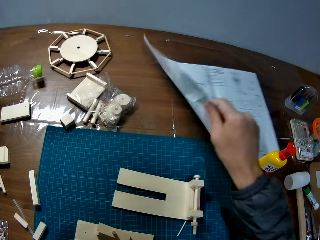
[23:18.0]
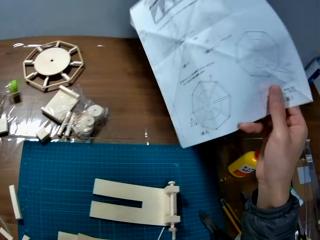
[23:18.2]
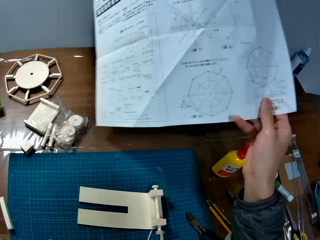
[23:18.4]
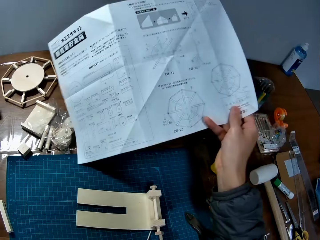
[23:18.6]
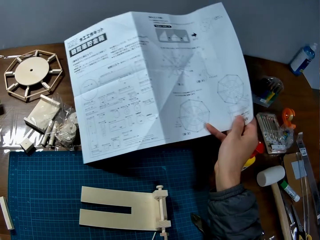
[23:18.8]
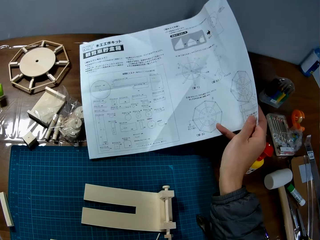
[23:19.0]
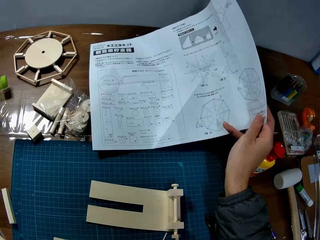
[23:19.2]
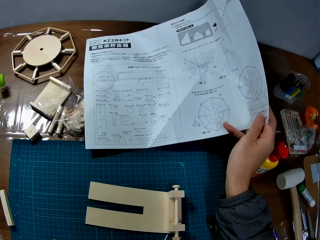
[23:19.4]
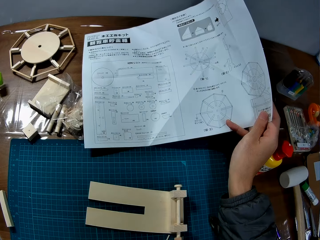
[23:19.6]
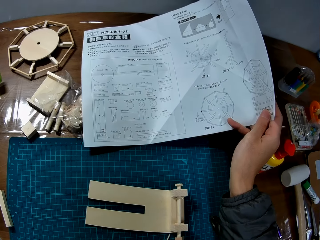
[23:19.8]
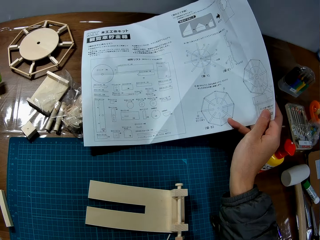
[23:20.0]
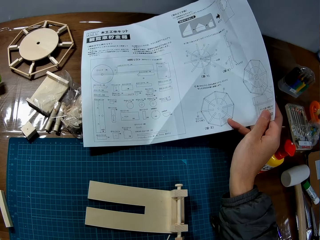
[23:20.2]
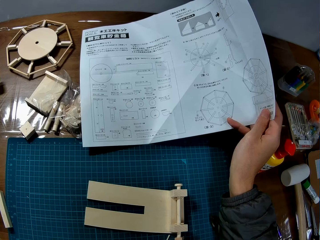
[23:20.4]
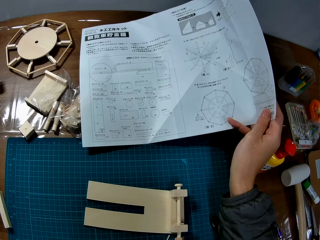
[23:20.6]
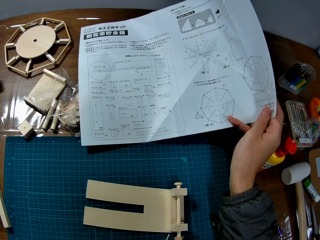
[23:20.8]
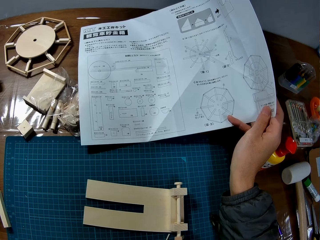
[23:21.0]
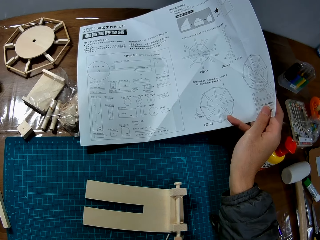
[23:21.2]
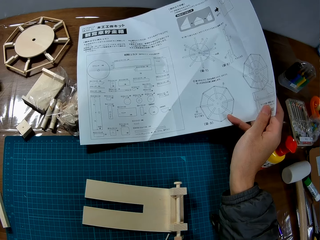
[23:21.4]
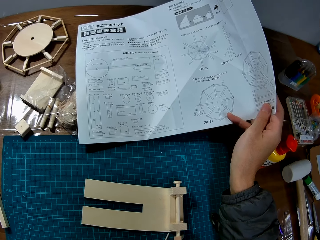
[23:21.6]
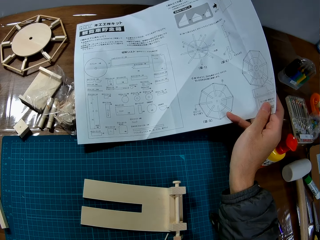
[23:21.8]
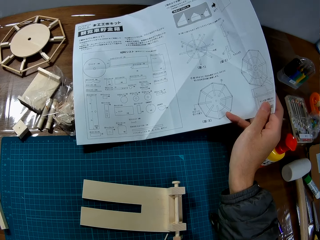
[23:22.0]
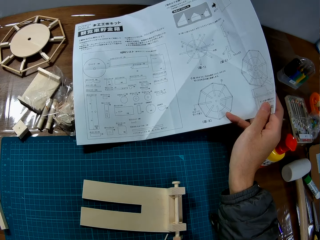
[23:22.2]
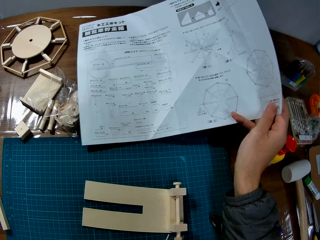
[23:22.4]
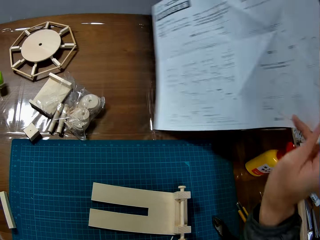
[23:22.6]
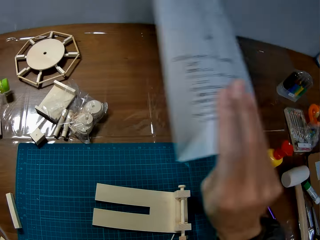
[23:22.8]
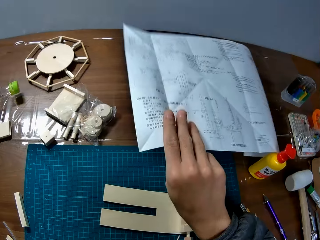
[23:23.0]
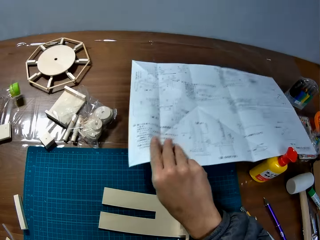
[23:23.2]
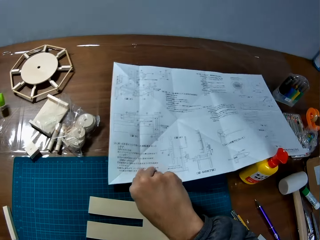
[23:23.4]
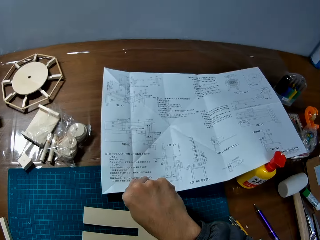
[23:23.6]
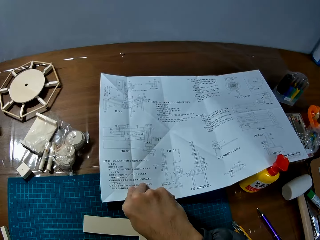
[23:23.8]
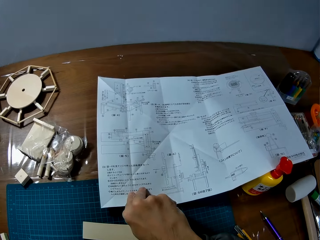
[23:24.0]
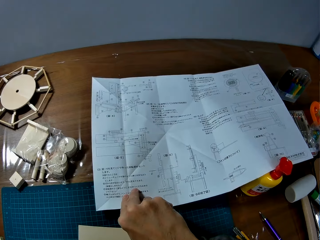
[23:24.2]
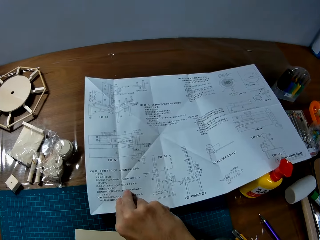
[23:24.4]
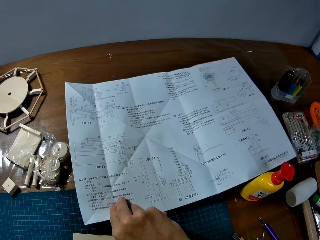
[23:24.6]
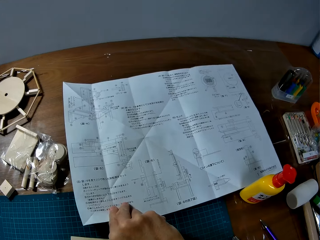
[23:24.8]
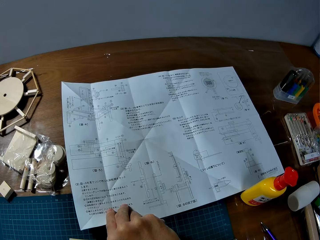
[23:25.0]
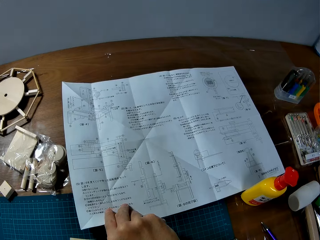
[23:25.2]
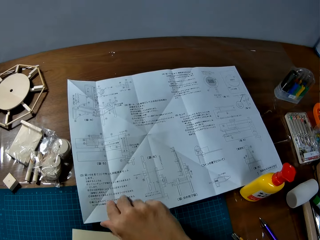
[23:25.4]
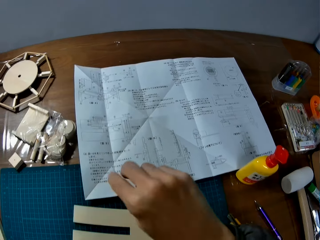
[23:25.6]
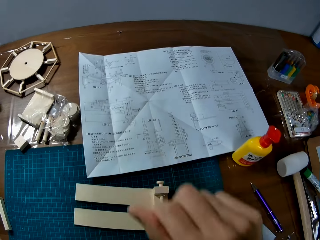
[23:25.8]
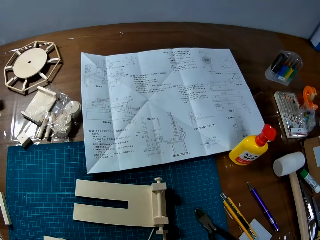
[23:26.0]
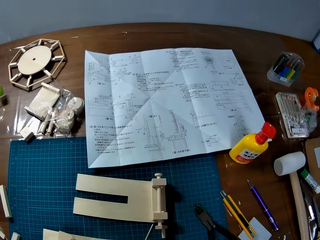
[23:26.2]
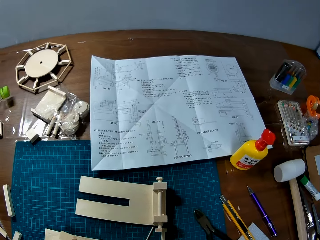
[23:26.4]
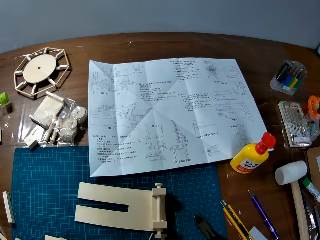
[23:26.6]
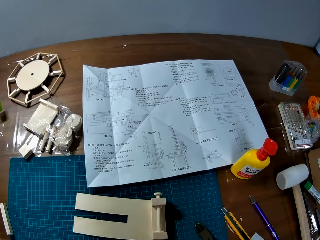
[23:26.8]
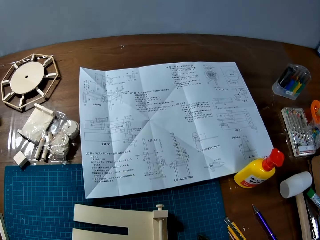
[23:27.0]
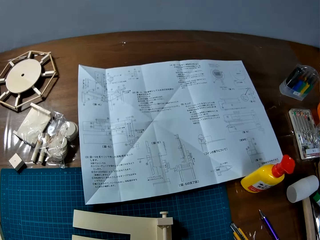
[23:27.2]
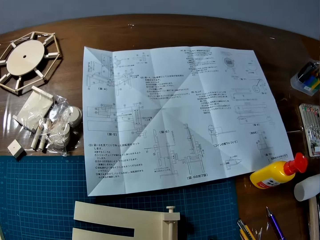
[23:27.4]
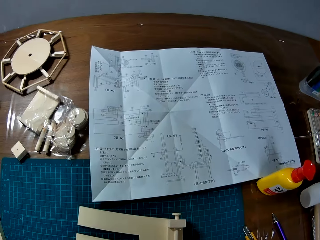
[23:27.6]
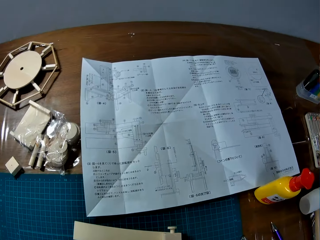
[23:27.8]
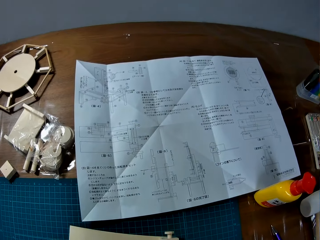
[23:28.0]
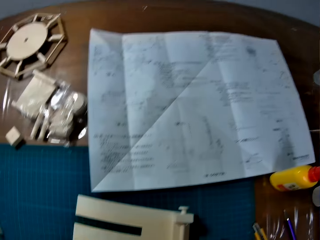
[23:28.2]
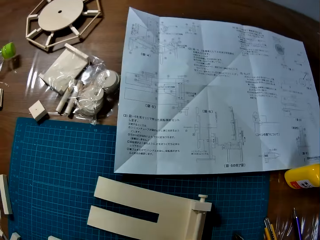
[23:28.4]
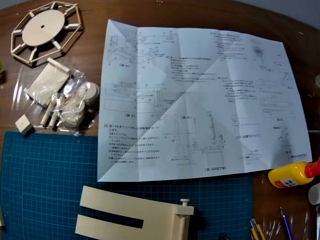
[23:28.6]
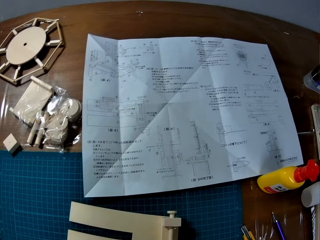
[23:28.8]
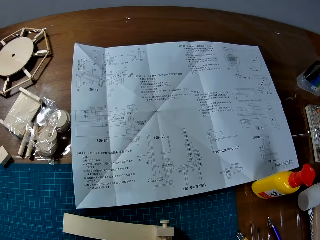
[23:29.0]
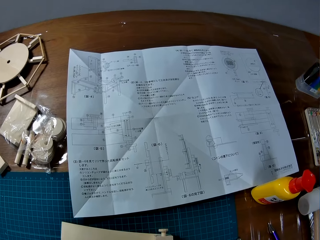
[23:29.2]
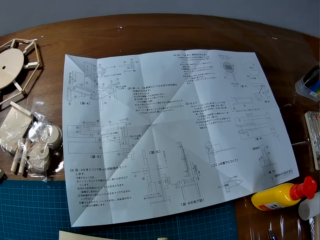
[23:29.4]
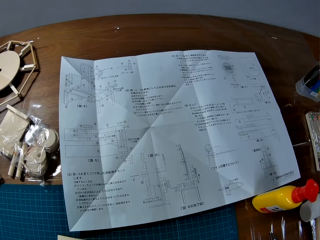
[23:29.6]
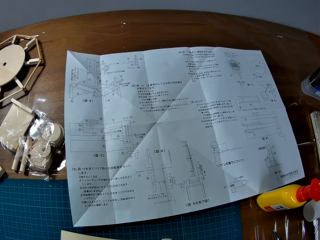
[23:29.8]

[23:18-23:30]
The camera wearer turns to the other side of the manual on the table. They go through the manual on the table. They put the manual on the table. They turn to the other side of the manual on the table. They go through the manual on the table. They lift the hand.

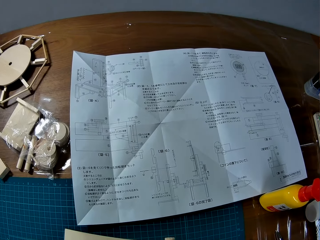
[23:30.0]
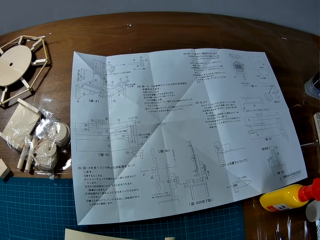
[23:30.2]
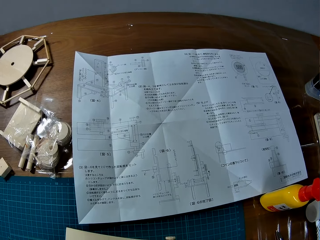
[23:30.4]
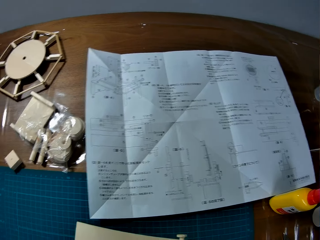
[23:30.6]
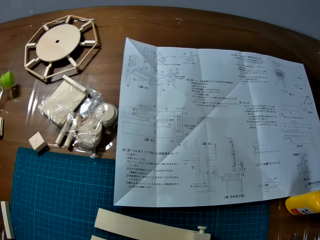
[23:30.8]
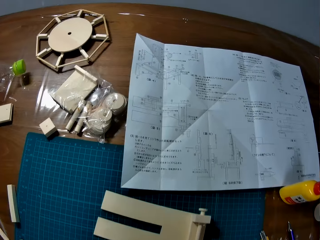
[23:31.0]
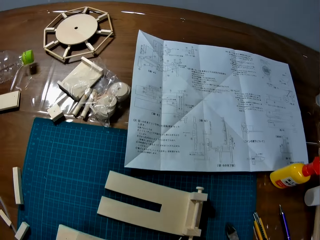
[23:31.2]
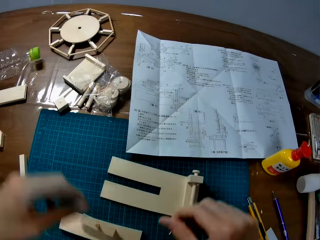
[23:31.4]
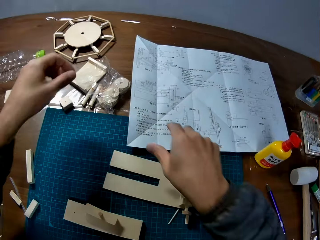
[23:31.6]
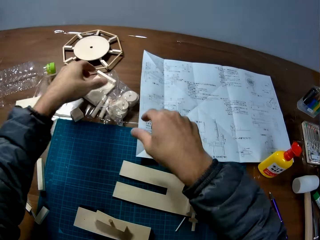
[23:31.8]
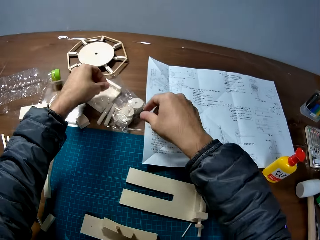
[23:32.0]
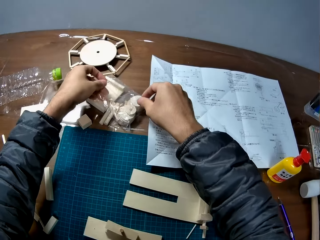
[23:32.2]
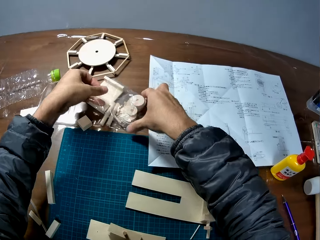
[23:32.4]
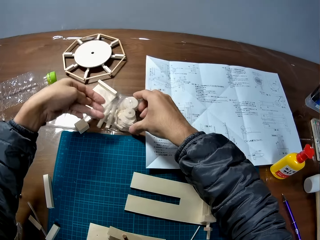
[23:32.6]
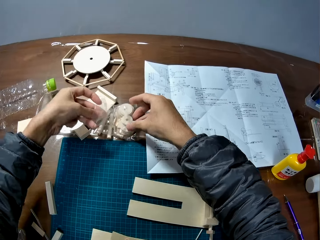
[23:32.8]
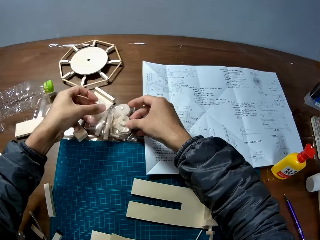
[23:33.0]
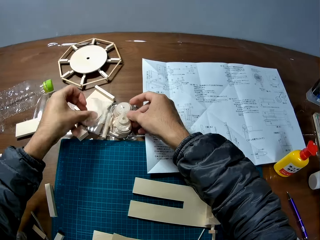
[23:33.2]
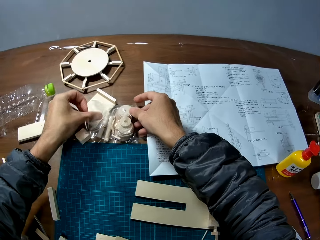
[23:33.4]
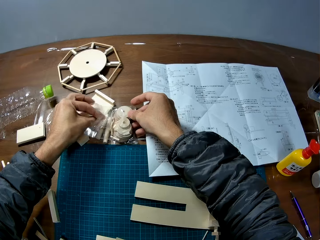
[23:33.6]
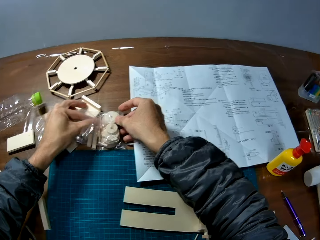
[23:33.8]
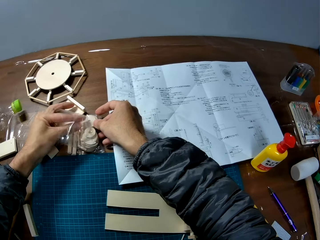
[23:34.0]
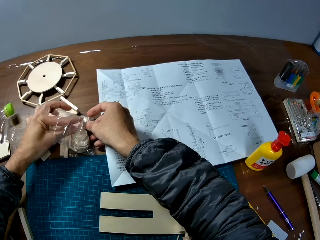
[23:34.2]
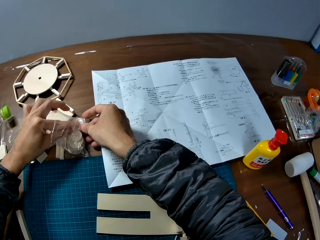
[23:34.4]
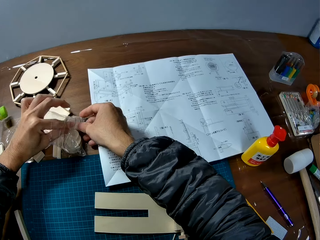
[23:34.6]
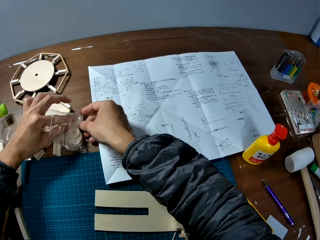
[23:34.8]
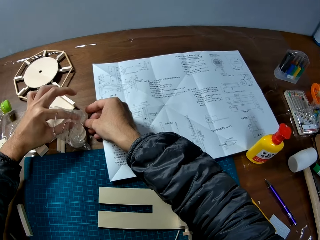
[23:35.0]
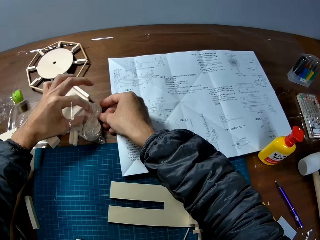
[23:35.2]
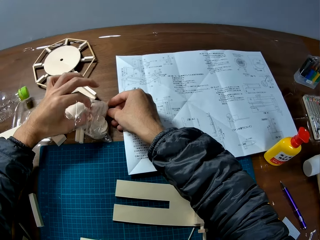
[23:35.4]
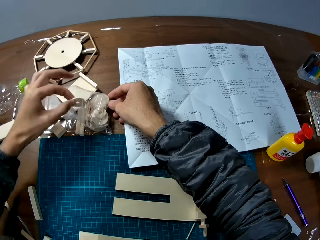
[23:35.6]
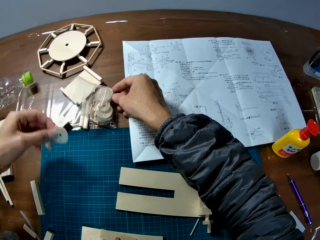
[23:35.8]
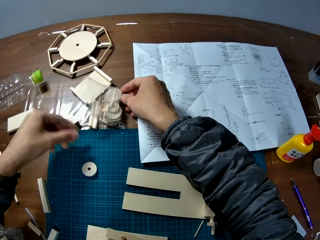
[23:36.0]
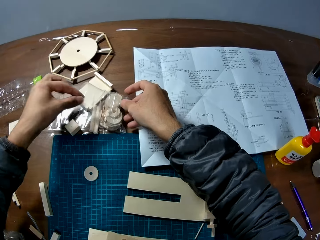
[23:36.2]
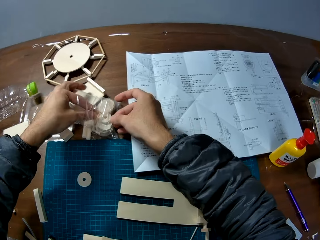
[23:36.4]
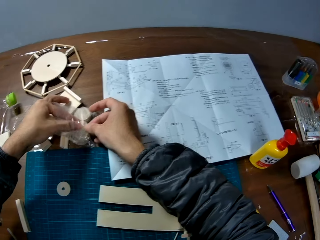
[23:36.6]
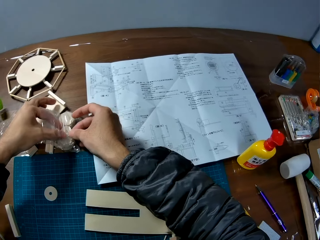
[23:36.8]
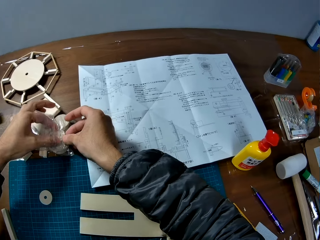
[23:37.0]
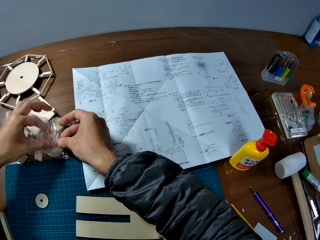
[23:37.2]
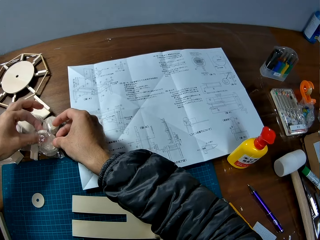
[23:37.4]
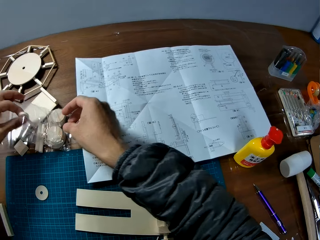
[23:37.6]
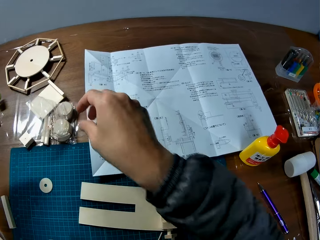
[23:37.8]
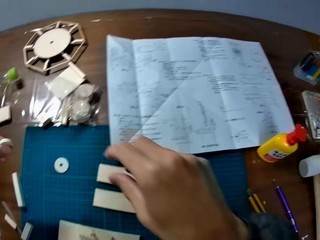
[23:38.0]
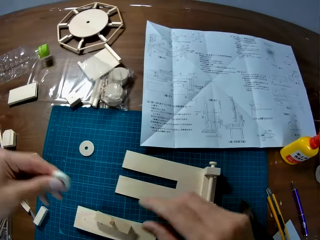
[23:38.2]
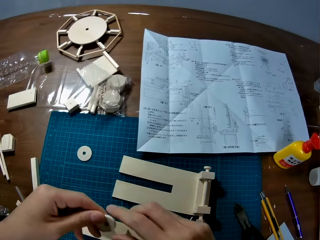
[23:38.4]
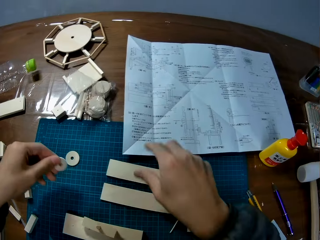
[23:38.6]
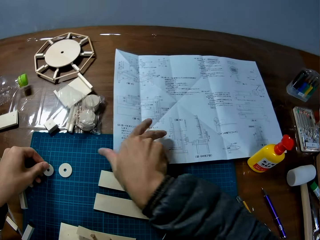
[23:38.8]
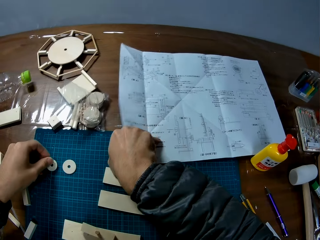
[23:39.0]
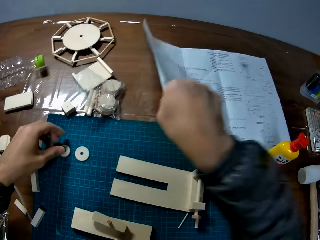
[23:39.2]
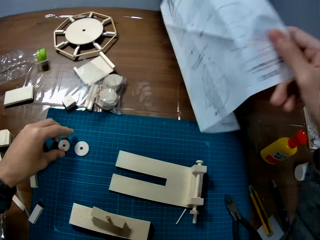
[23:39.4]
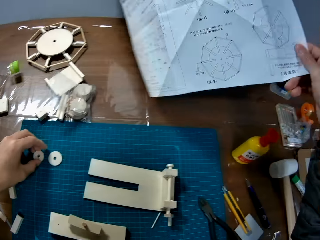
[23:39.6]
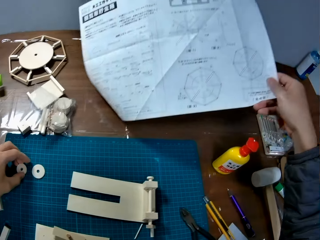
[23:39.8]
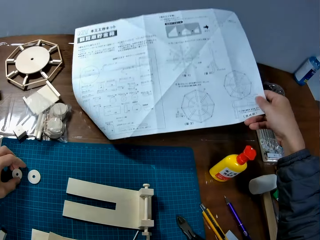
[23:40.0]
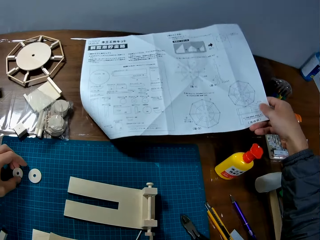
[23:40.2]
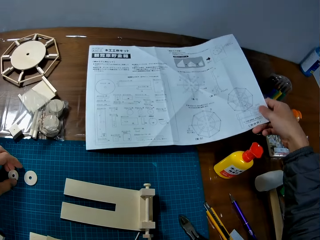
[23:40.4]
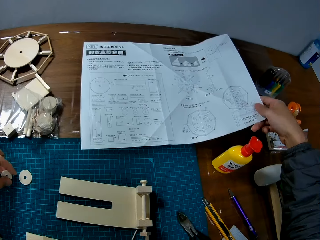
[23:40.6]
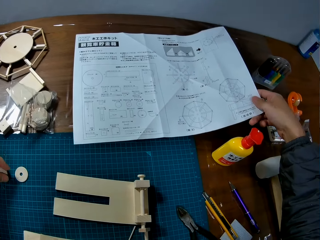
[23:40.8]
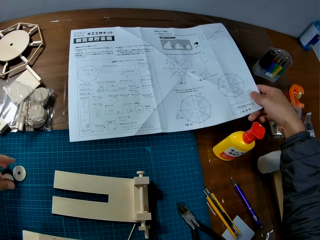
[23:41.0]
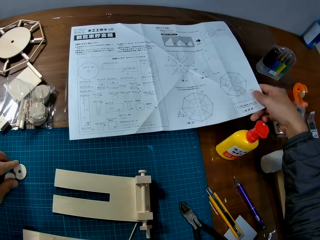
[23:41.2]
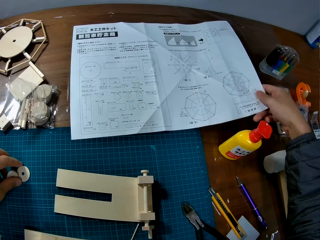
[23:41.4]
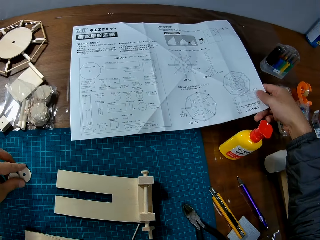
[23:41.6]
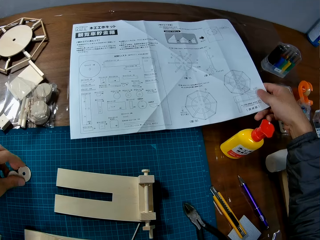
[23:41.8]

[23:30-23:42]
The camera wearer touches the polythene bag. They pick up another wooden mechanical model piece from the table. They drop the wooden mechanical model piece on the sheet on the table. They pick up another wooden mechanical model piece from the table. They drop the wooden mechanical model piece on the sheet on the table. They turn to the other side of the manual on the table.
